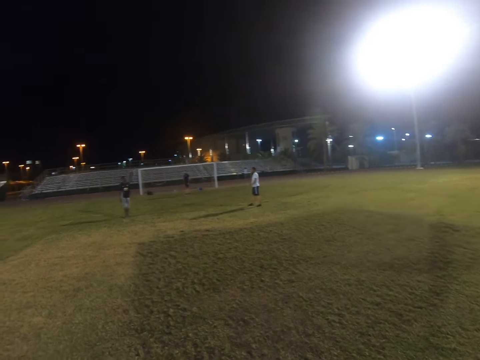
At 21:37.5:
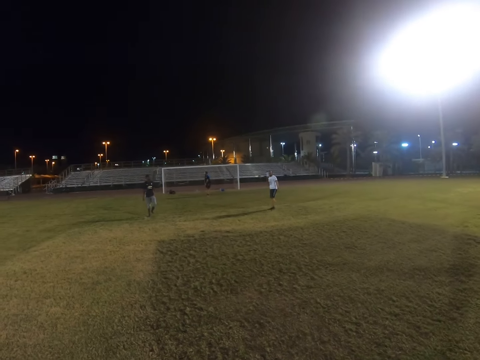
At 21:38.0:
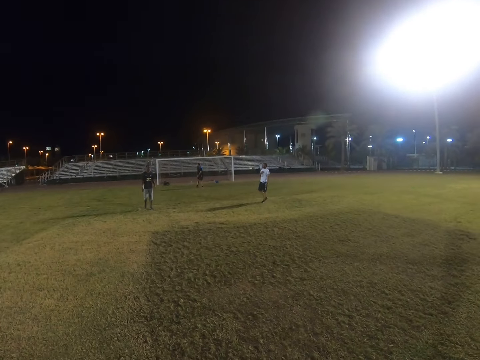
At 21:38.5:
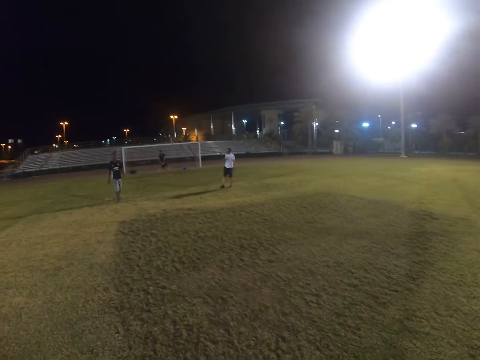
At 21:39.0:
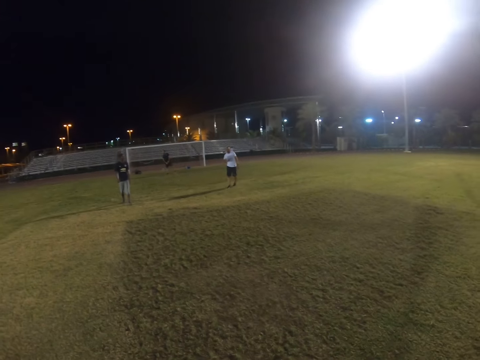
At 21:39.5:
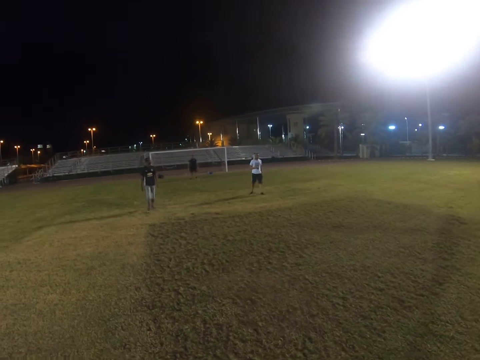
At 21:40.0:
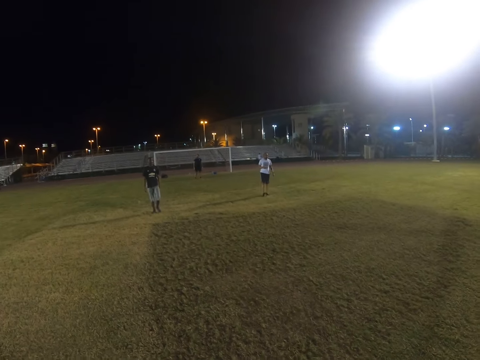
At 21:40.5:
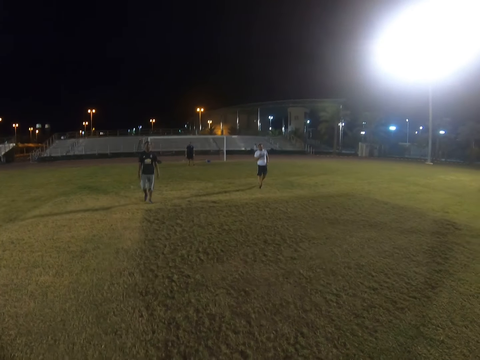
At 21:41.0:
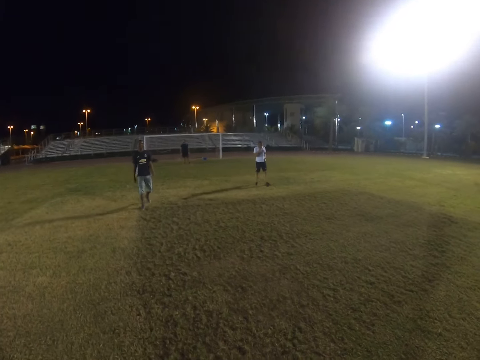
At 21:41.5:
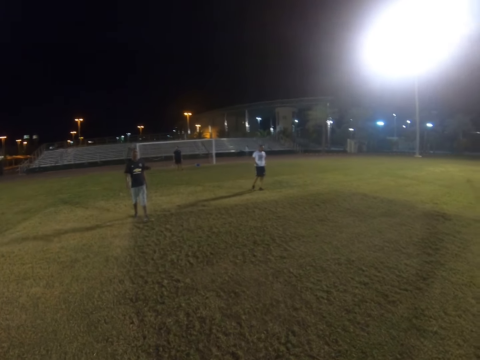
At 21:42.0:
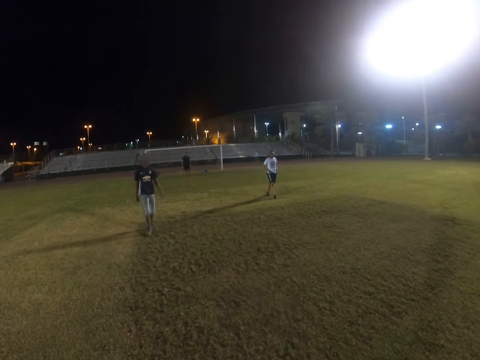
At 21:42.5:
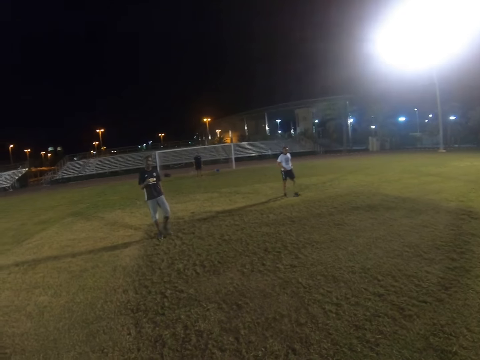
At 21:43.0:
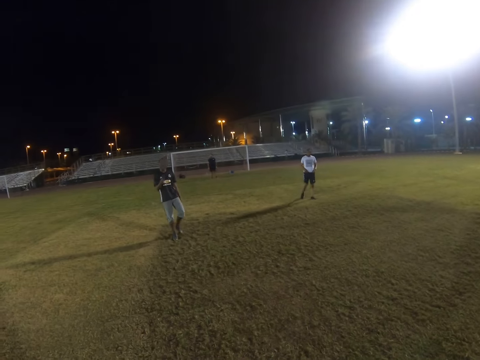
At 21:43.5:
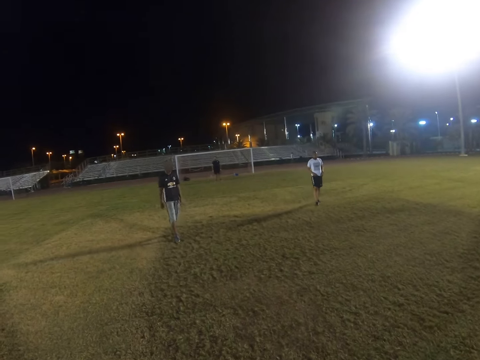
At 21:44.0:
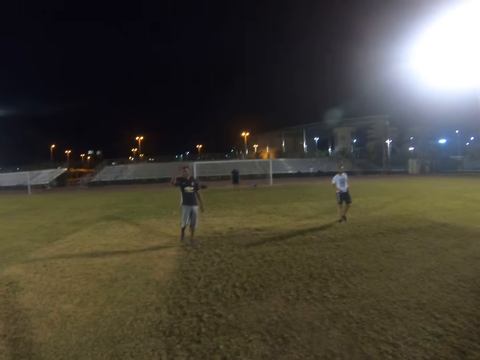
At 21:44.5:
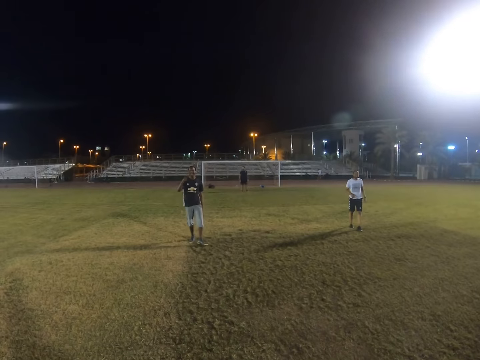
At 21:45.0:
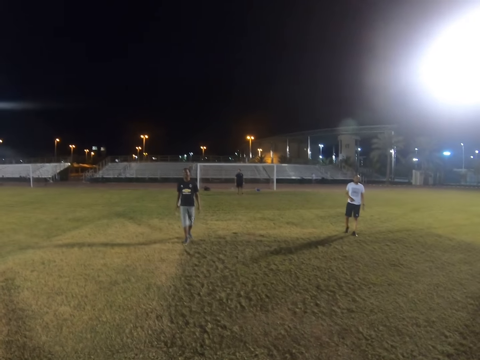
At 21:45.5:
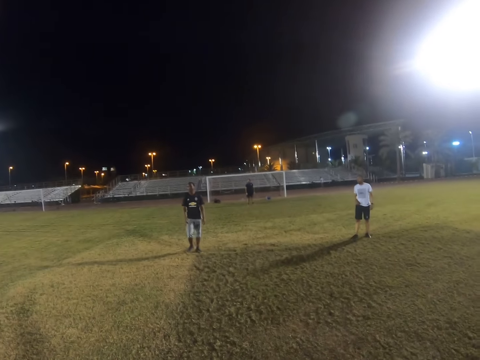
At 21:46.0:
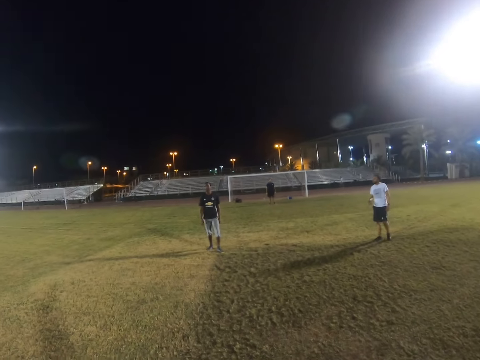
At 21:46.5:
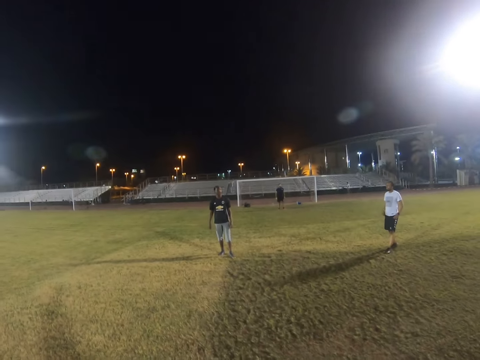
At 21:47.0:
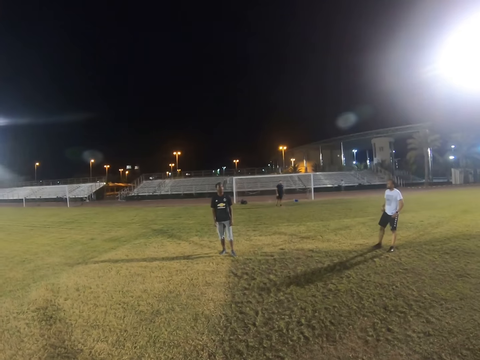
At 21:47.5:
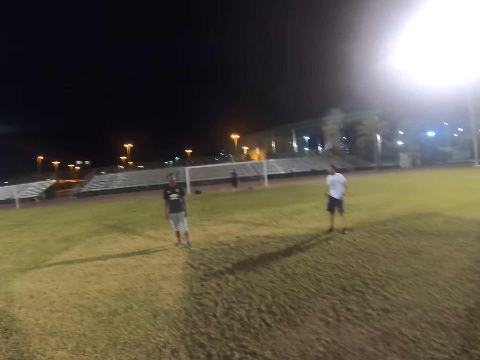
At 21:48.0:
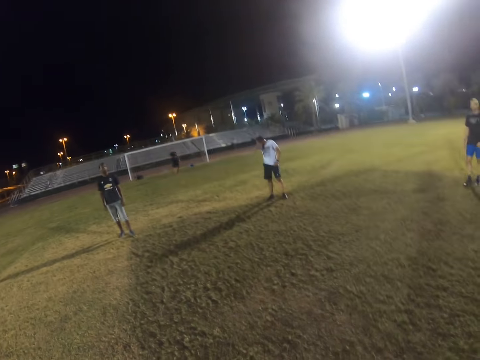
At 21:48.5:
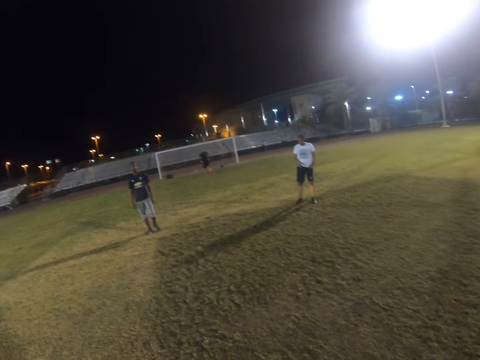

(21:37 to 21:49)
A man walks in the field.

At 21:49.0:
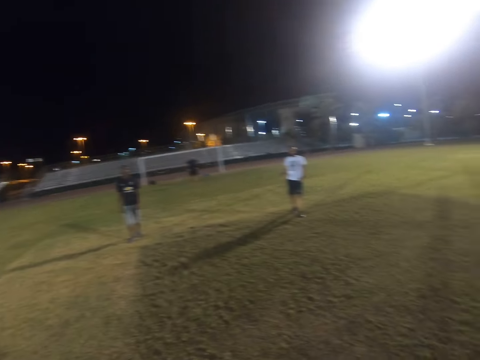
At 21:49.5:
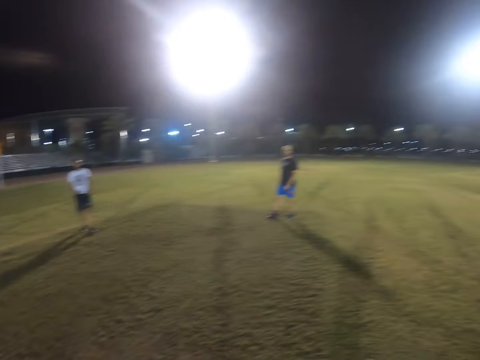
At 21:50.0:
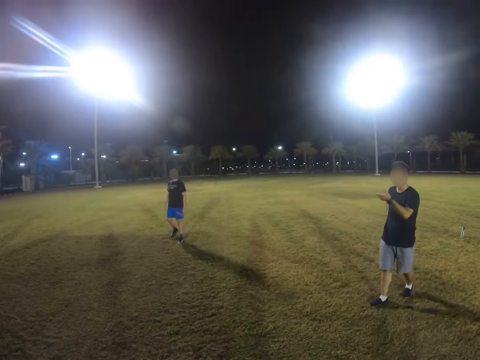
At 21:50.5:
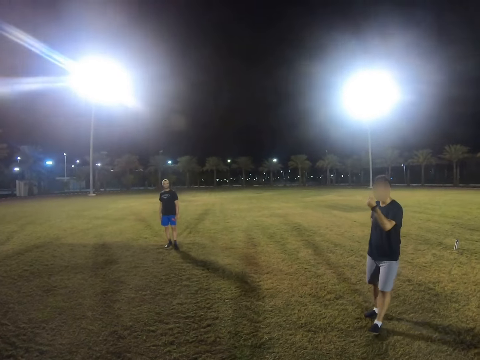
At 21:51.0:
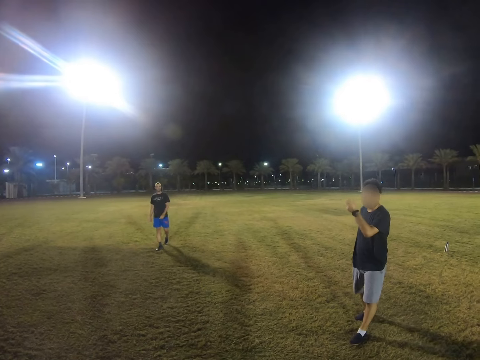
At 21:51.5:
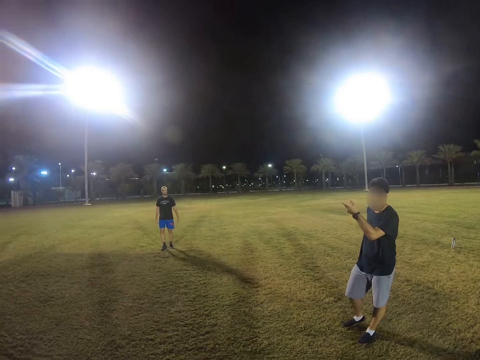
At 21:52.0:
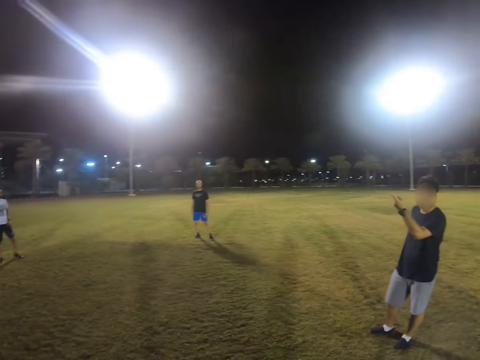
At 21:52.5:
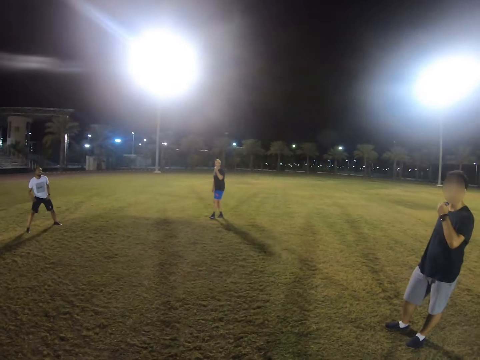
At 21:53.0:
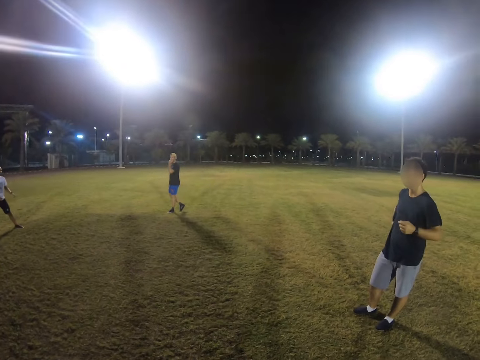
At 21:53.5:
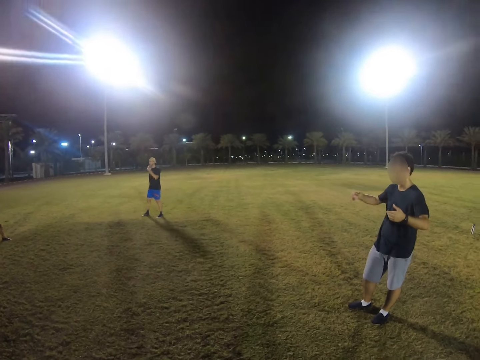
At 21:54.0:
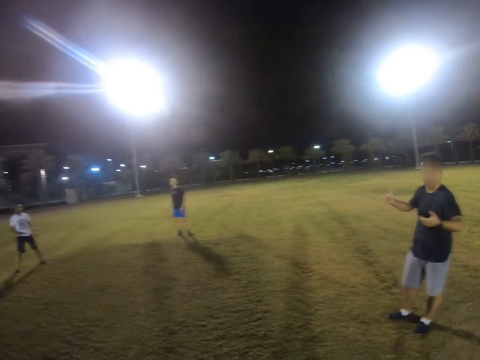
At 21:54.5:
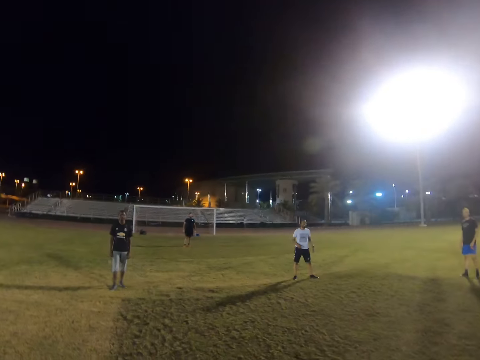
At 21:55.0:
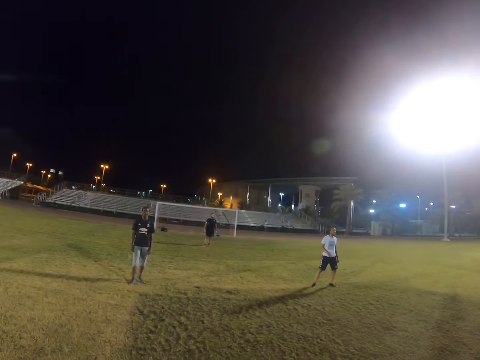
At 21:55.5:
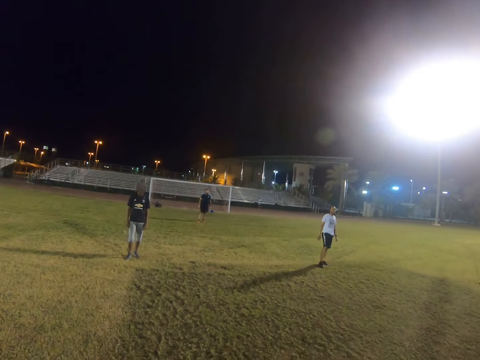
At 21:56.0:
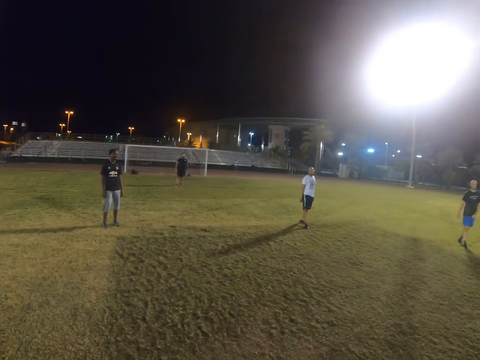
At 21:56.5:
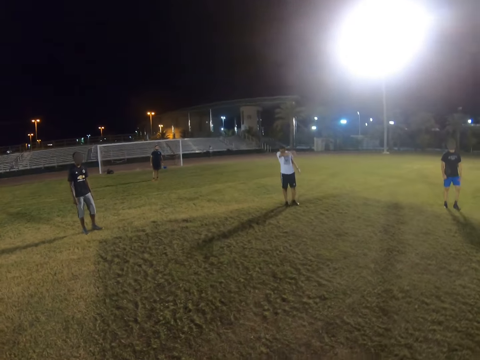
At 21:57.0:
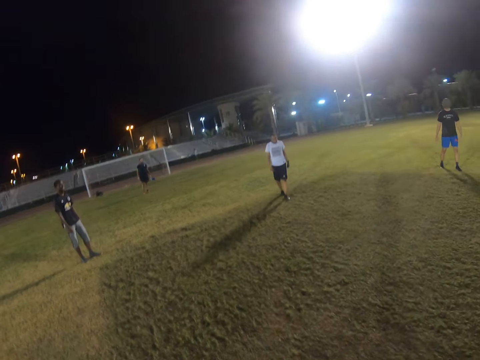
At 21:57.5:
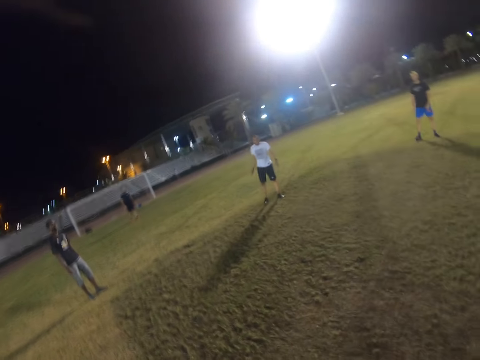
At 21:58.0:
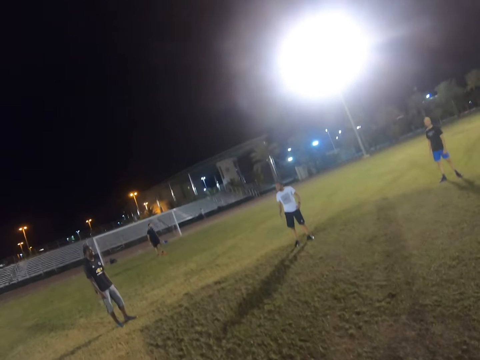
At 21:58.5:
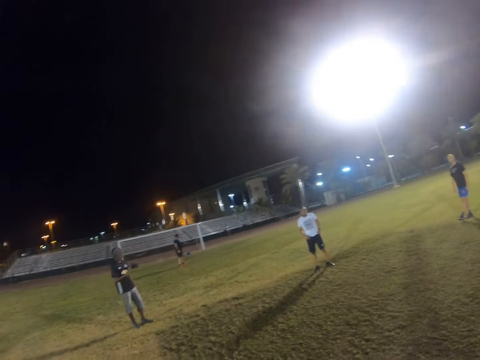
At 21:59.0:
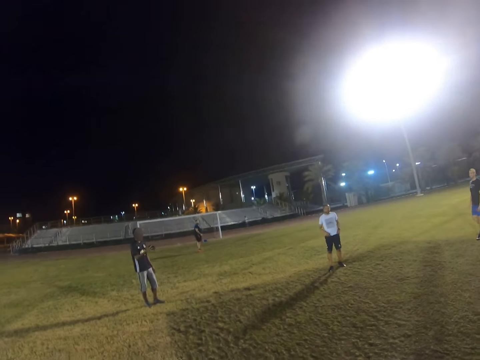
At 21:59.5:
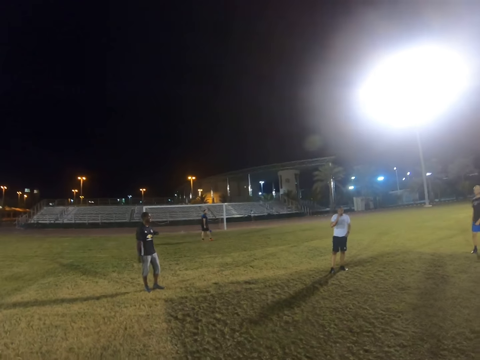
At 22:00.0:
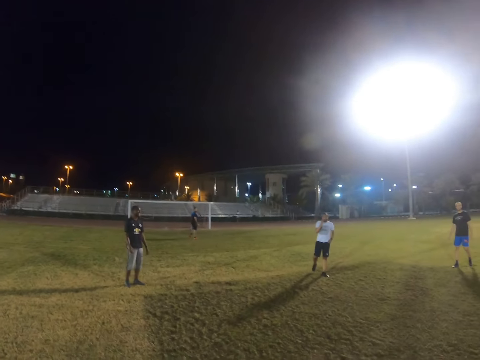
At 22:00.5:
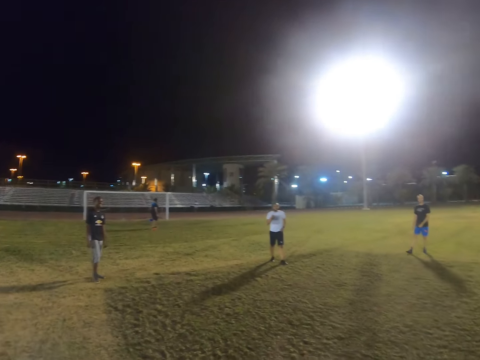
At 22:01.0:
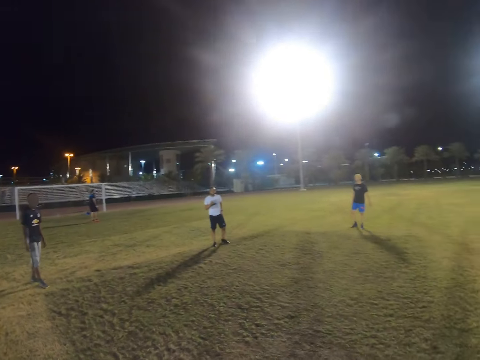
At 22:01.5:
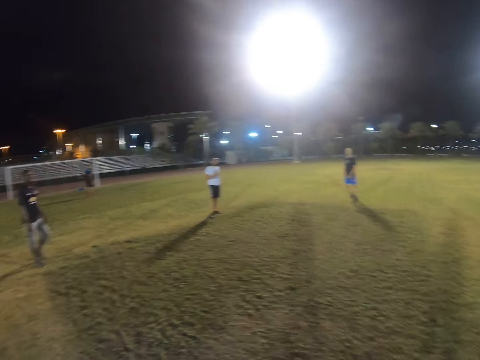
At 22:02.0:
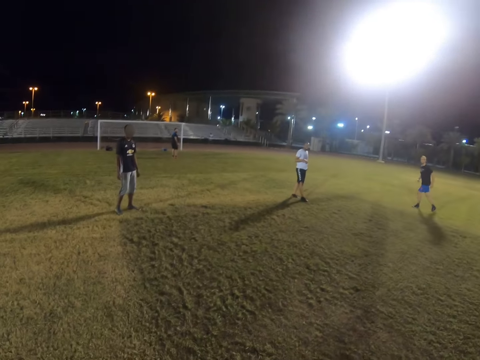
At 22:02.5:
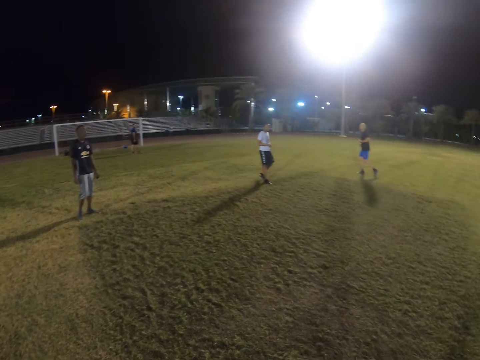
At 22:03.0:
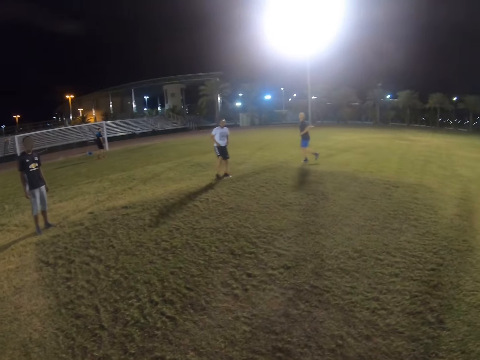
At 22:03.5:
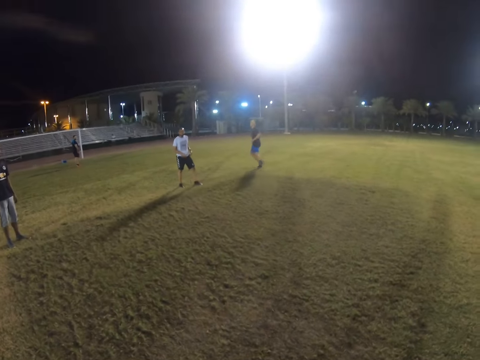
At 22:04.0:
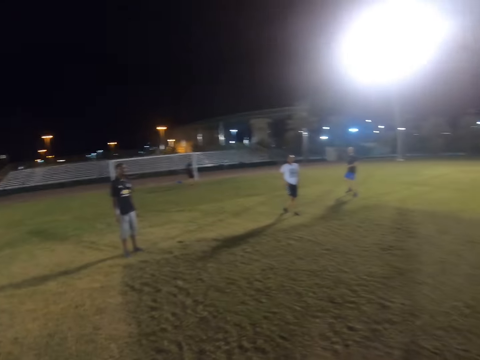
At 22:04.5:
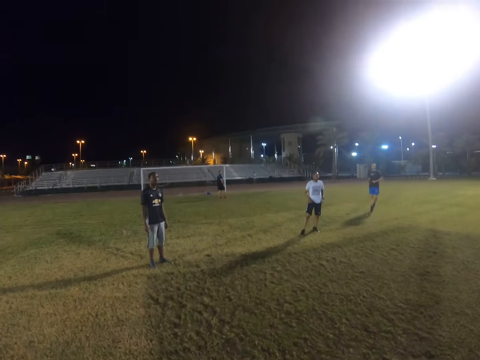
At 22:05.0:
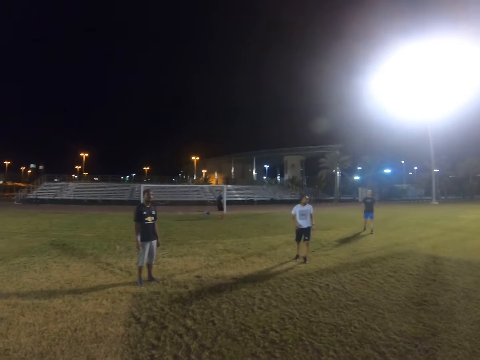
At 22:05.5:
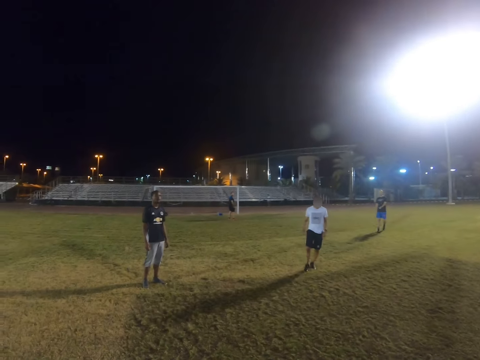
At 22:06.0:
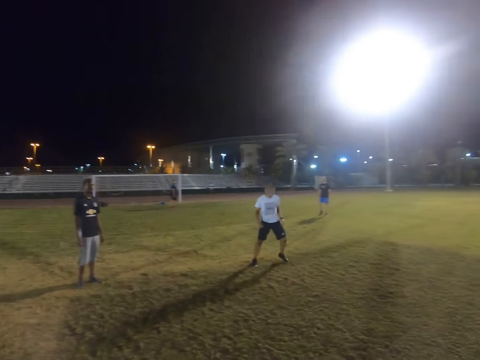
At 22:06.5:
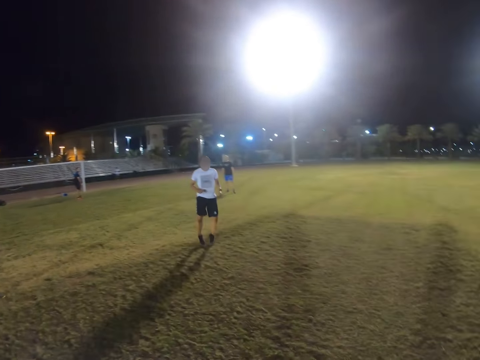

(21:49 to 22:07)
A man walks in the field. Another man runs in the field.
